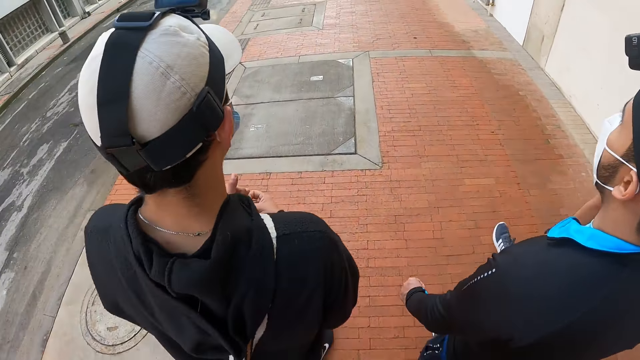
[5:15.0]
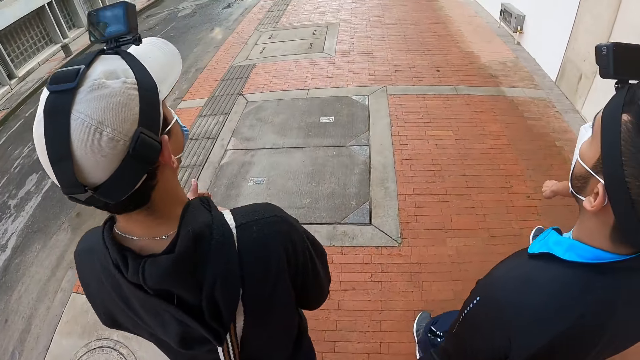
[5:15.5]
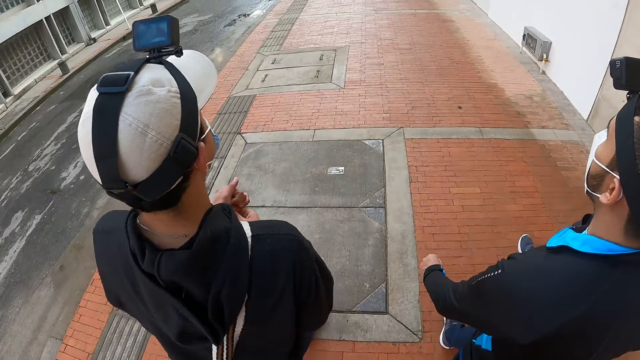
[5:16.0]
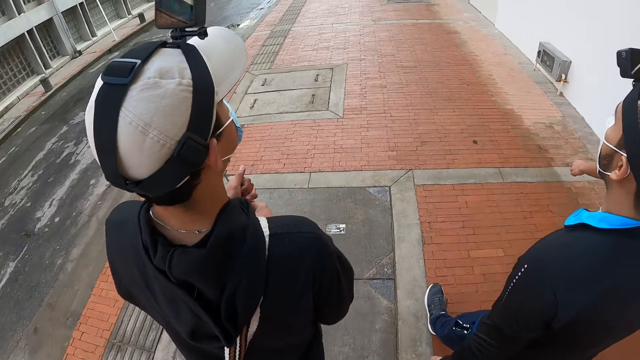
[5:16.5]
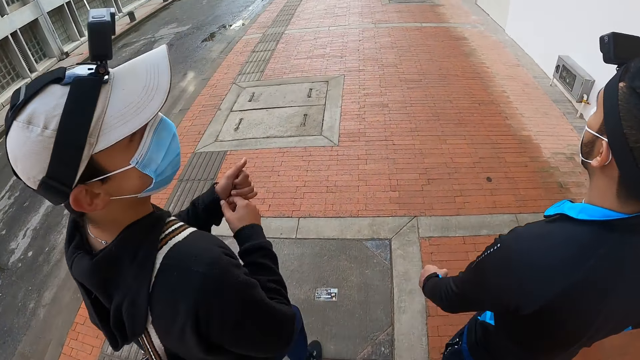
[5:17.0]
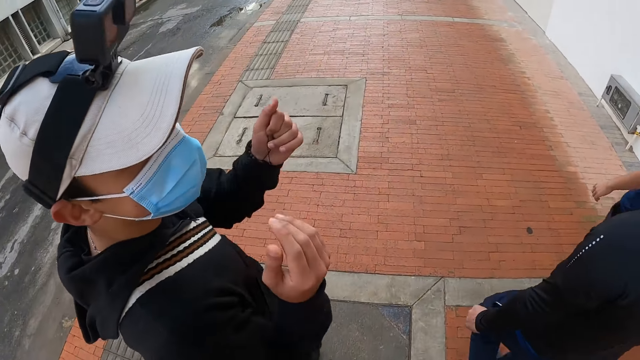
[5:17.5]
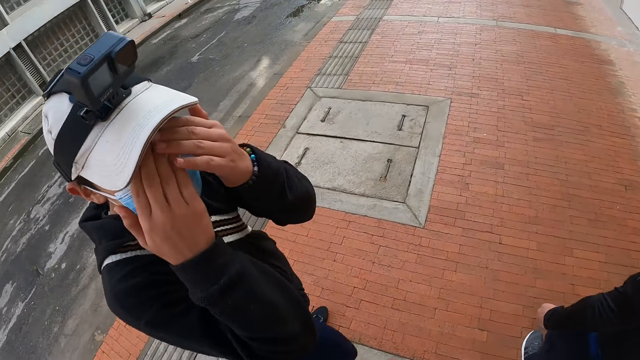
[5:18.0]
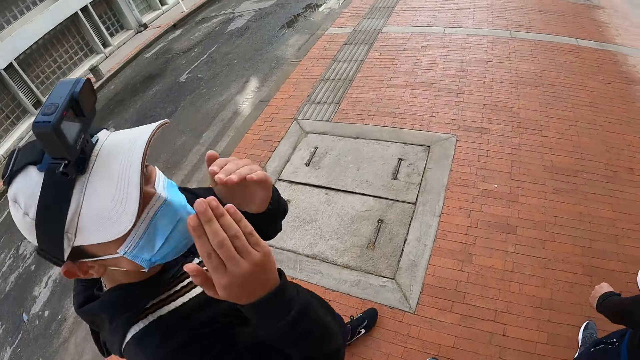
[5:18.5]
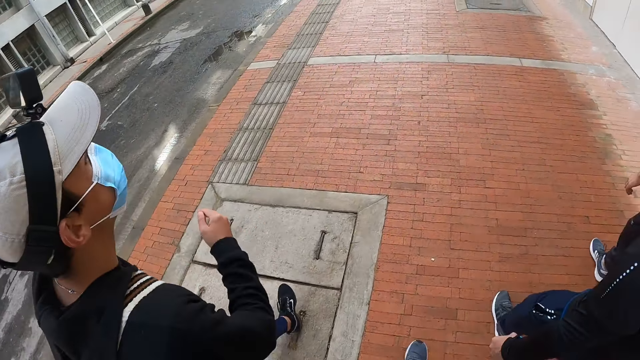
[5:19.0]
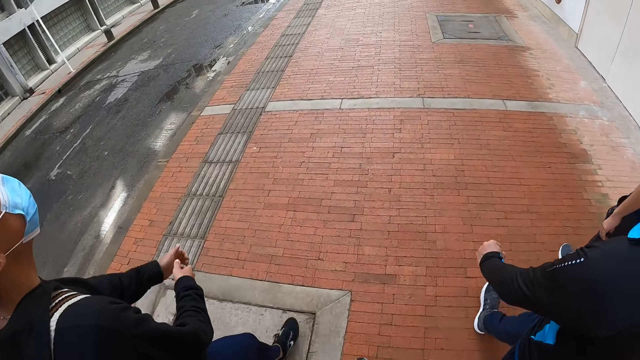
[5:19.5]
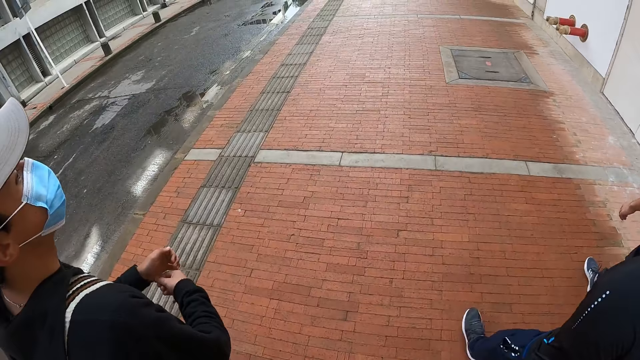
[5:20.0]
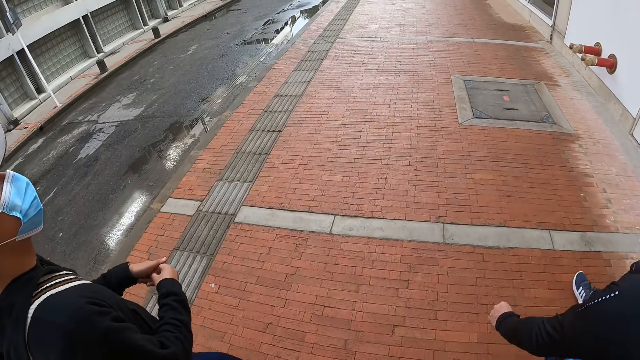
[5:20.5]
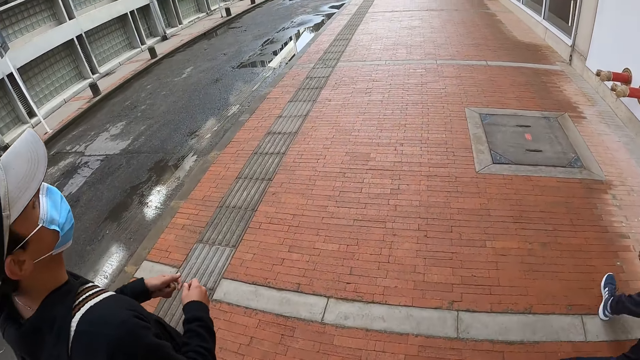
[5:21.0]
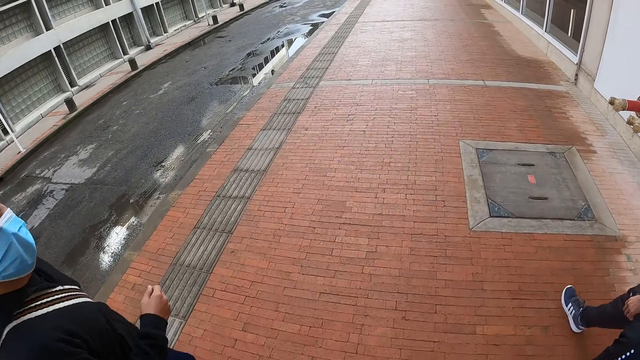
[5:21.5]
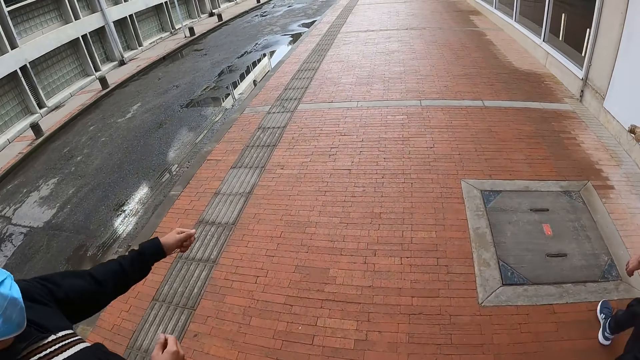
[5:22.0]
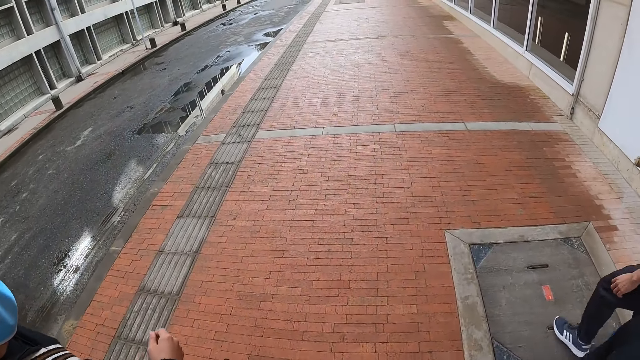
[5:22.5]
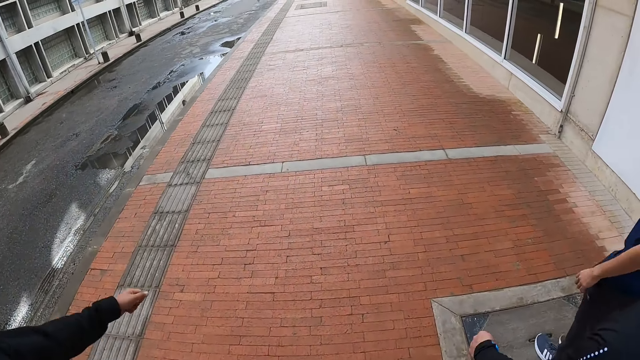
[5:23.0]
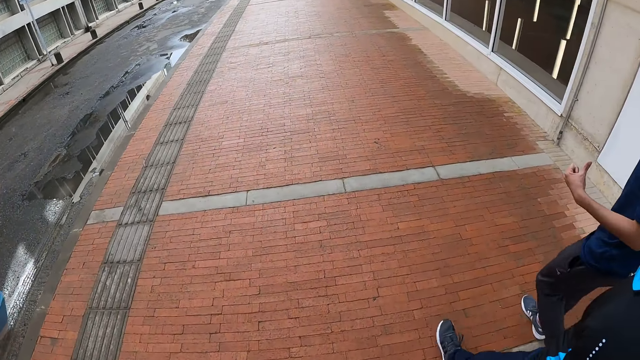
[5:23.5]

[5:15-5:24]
A man covers his face with both hands. Another man looks back. The first man removes both hands from his face. The other man, a third man and a fourth man walk on the road.

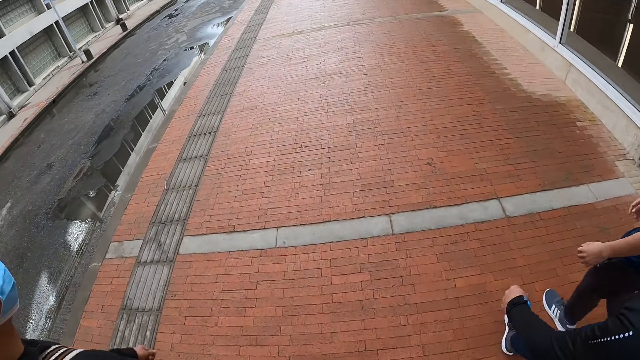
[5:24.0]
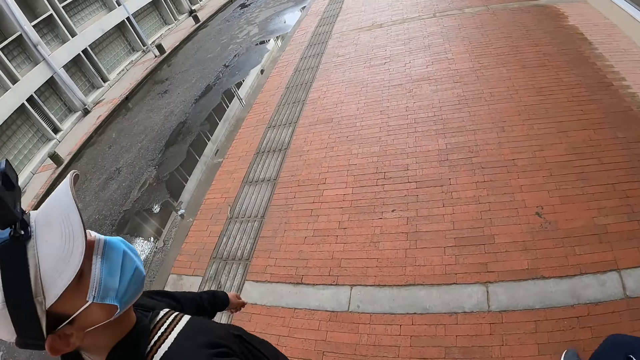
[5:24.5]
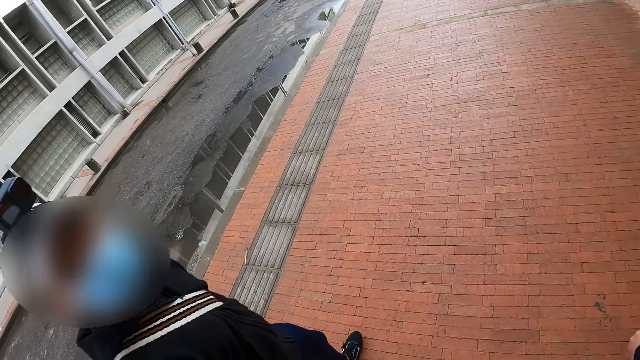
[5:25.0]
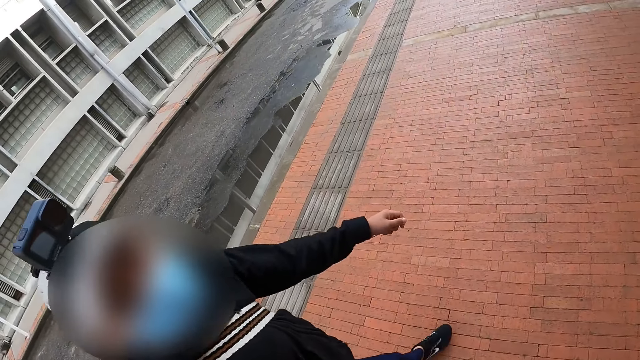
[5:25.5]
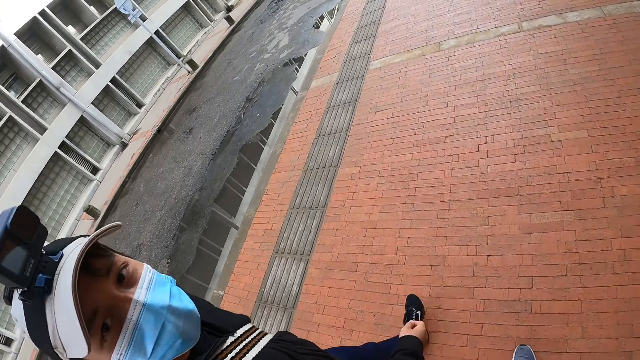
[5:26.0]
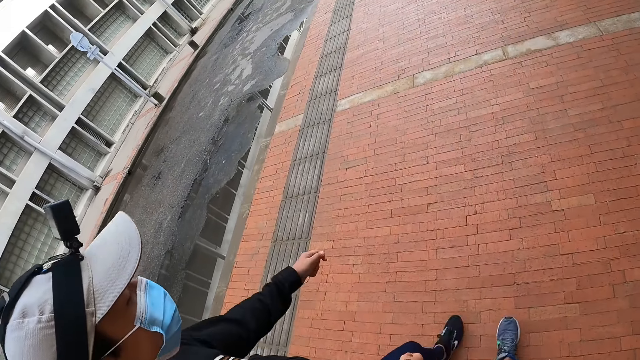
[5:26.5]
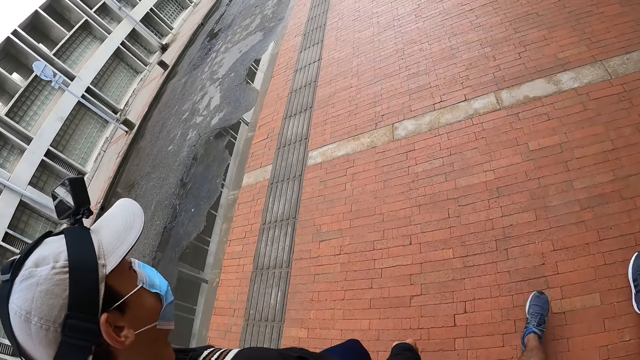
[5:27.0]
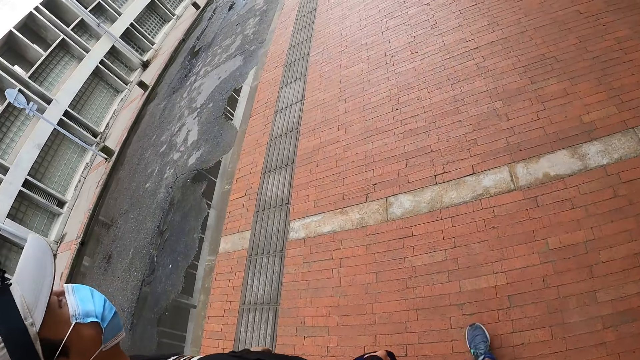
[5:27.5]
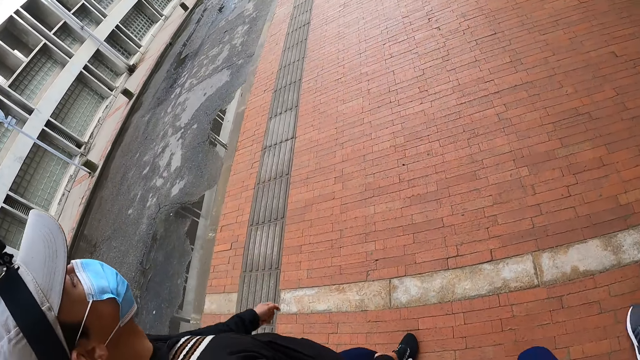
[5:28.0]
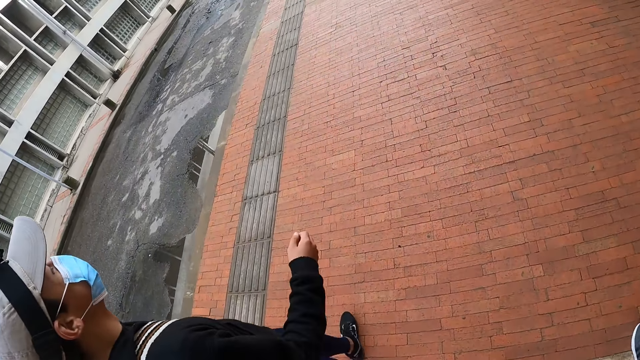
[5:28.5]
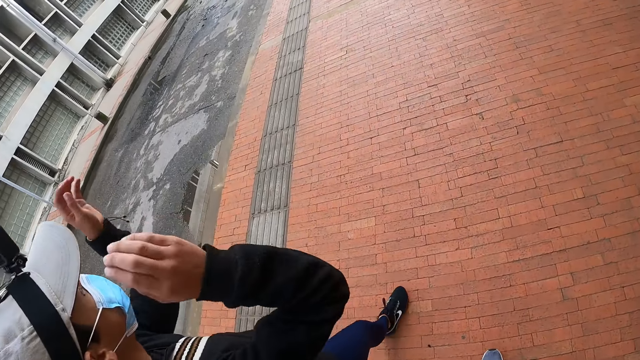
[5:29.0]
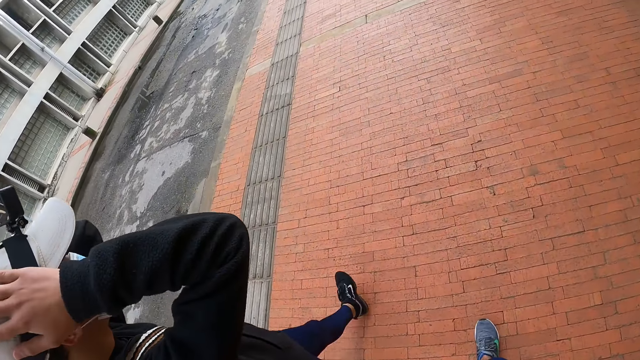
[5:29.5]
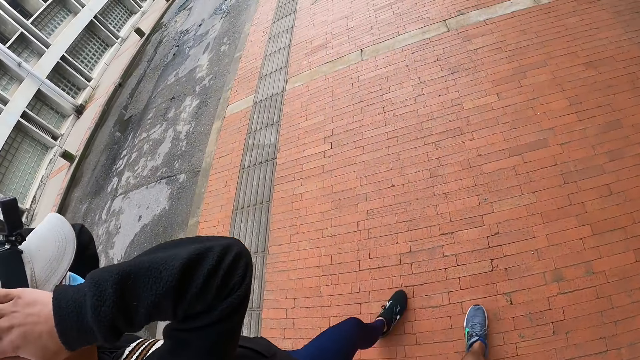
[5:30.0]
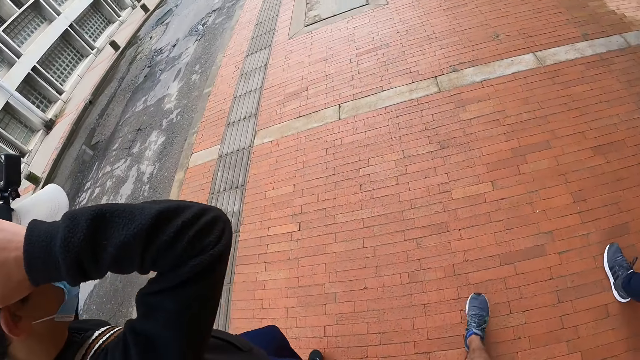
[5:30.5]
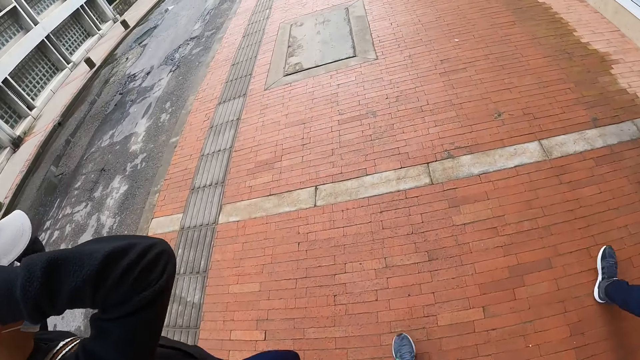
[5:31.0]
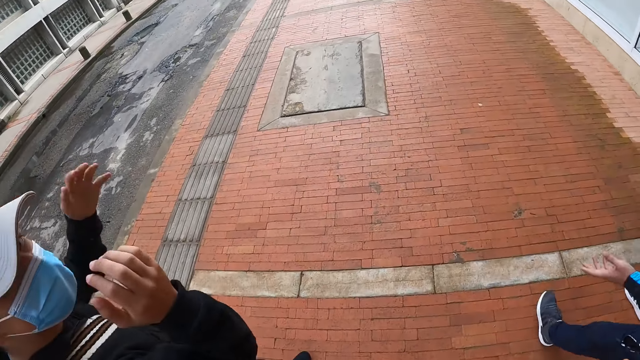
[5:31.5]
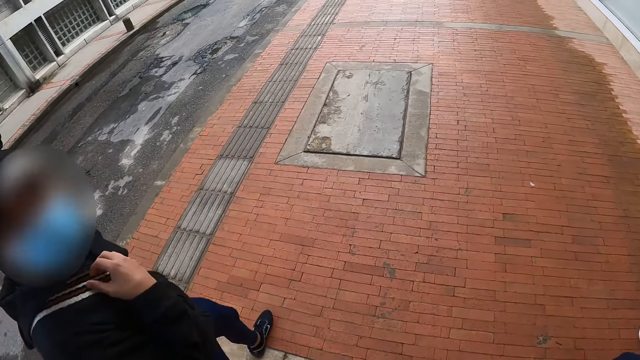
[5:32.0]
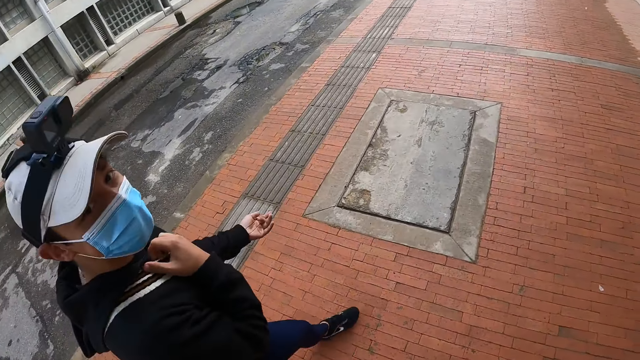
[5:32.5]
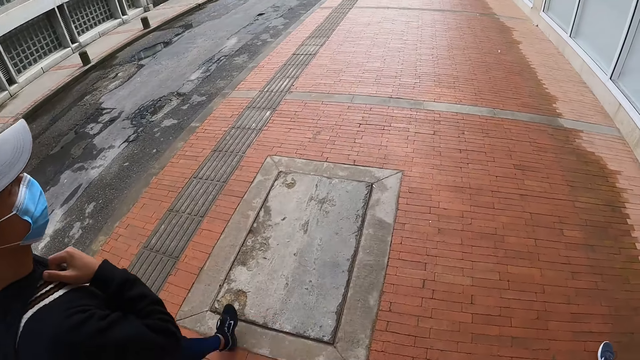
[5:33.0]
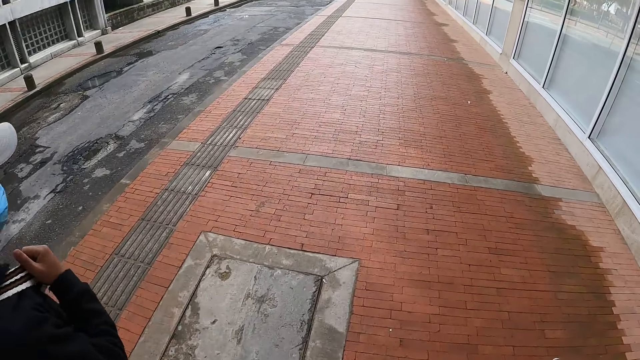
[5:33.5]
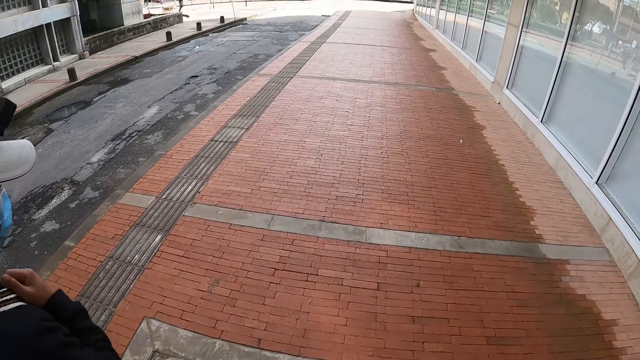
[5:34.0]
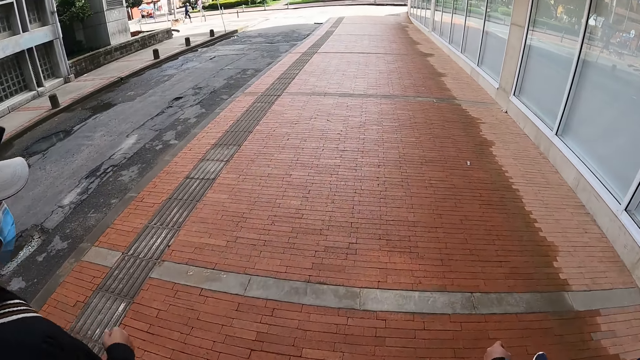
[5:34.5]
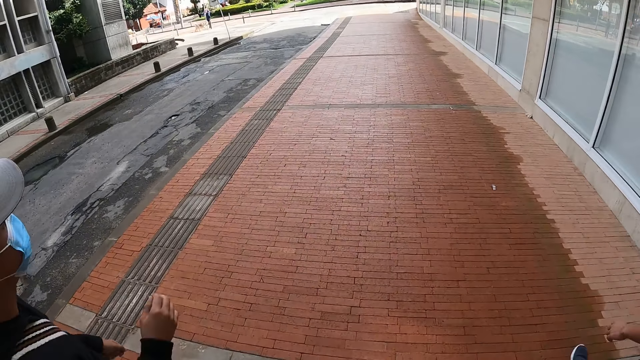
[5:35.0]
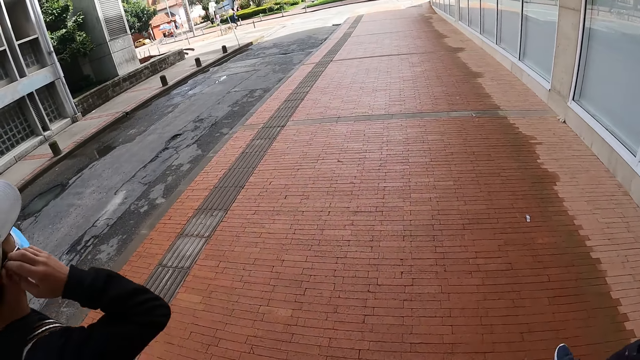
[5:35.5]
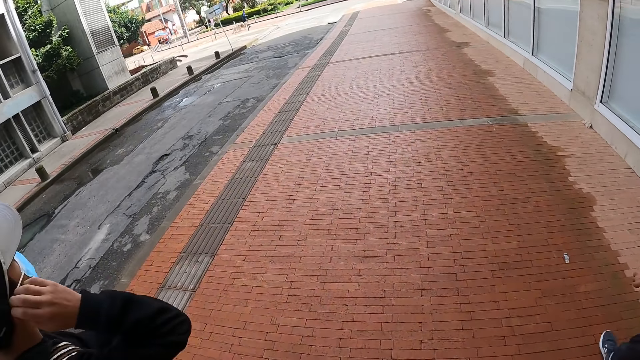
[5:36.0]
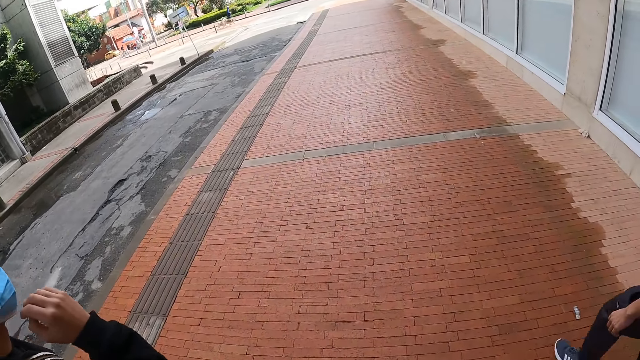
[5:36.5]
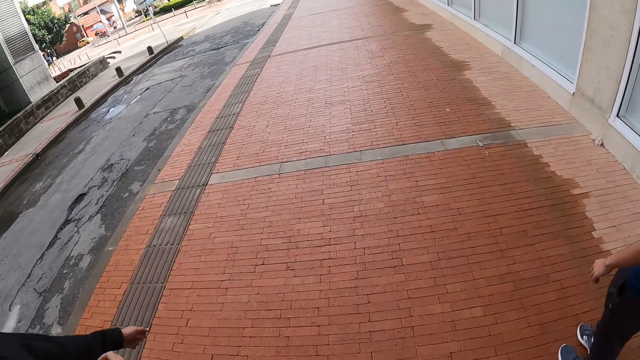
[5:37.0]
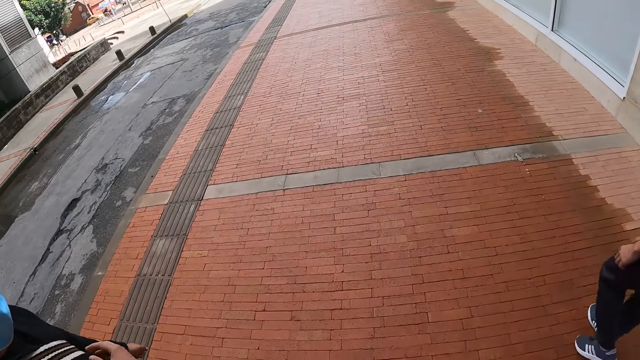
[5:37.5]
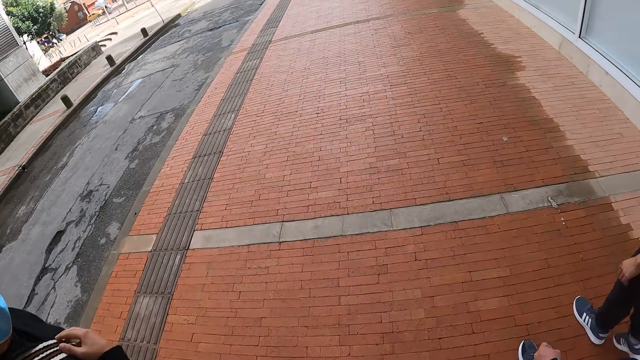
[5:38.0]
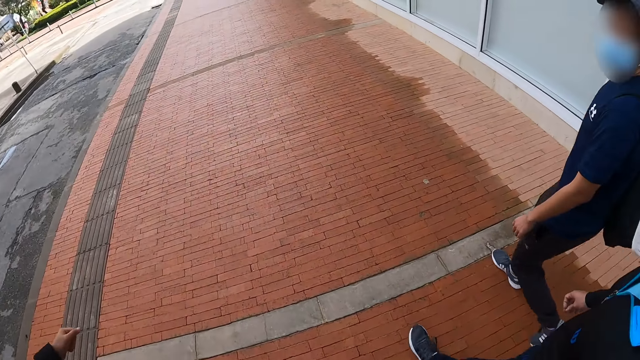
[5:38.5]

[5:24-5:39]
A man looks back. The man, another man and a third man walk on the road. The first man adjusts a camera on his head with both hands. The three men walk on the road. The first man adjusts the pullover. The three men walk on the road. The first man adjusts the strap of the nose mask on his face with his right hand. He touches something with the right hand. The three men walk on the road.
